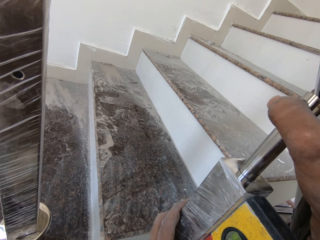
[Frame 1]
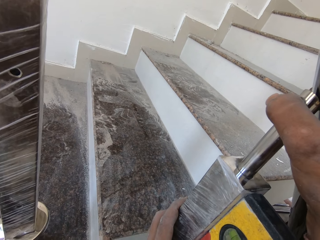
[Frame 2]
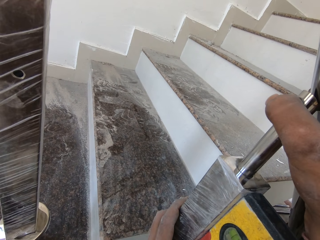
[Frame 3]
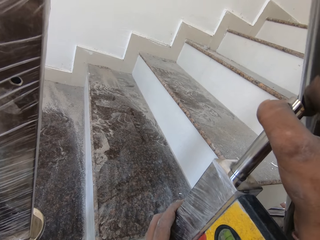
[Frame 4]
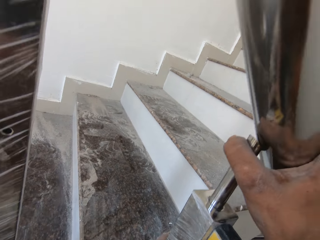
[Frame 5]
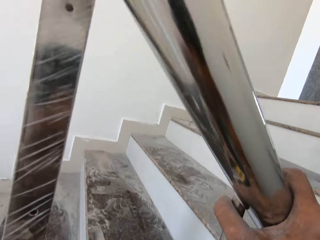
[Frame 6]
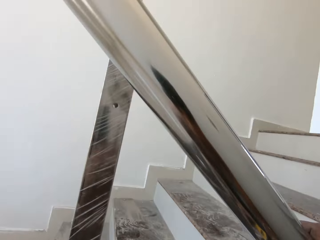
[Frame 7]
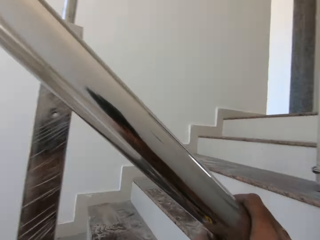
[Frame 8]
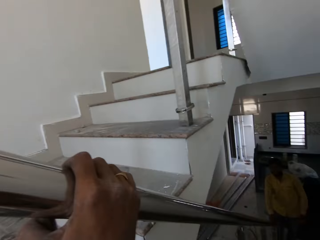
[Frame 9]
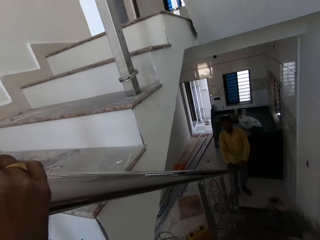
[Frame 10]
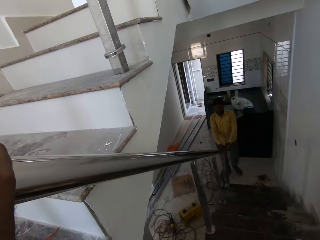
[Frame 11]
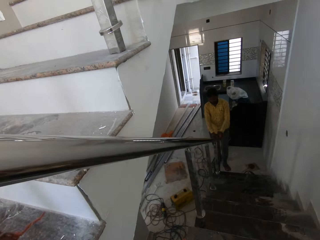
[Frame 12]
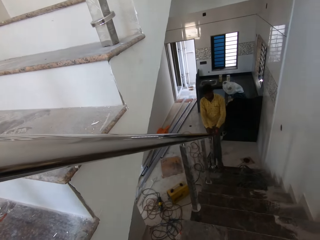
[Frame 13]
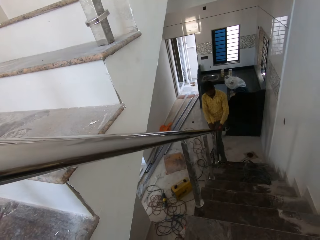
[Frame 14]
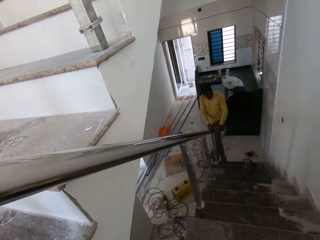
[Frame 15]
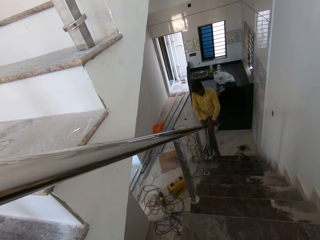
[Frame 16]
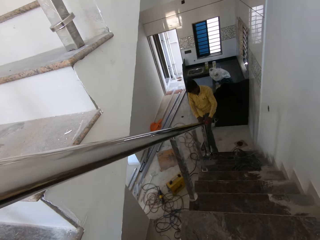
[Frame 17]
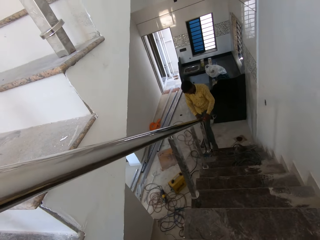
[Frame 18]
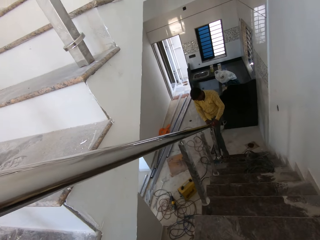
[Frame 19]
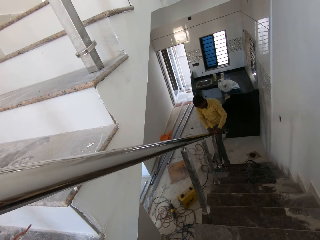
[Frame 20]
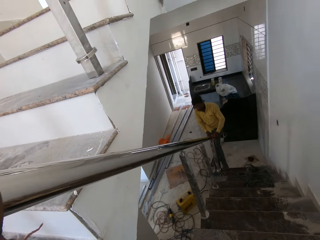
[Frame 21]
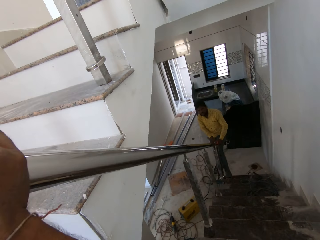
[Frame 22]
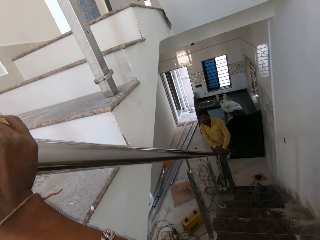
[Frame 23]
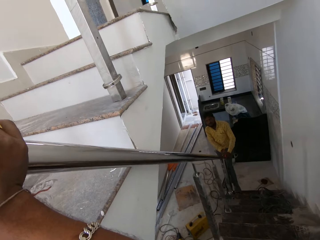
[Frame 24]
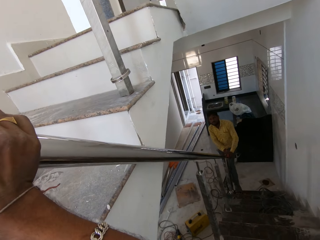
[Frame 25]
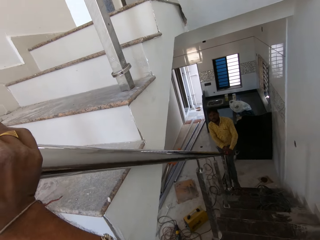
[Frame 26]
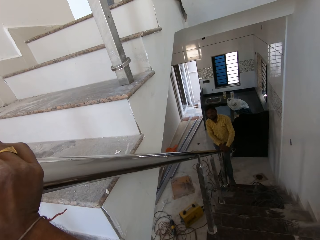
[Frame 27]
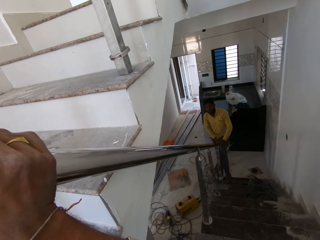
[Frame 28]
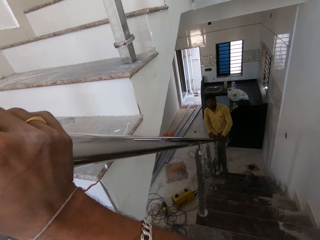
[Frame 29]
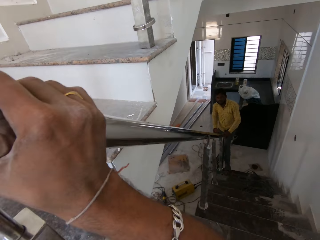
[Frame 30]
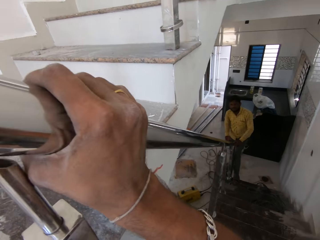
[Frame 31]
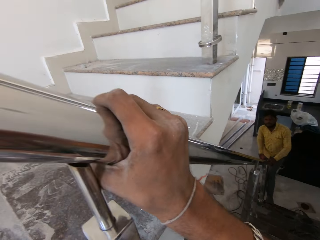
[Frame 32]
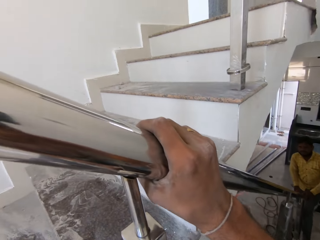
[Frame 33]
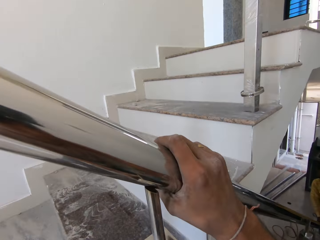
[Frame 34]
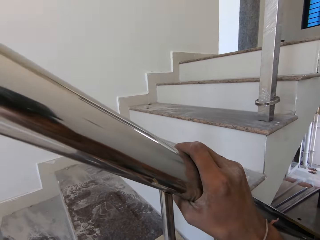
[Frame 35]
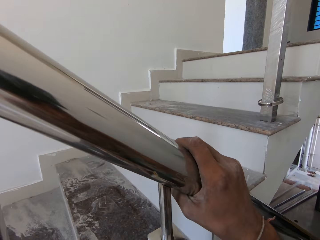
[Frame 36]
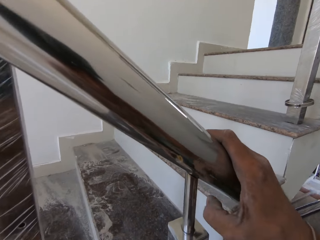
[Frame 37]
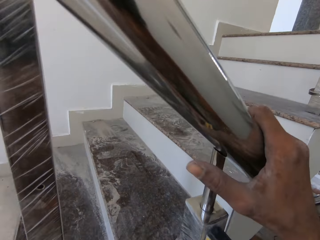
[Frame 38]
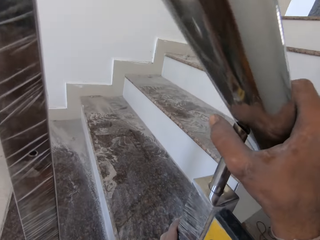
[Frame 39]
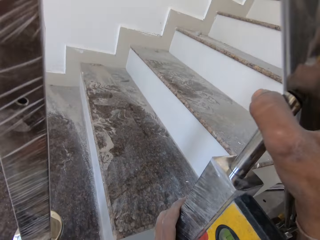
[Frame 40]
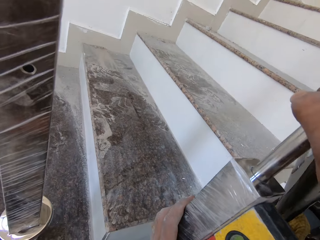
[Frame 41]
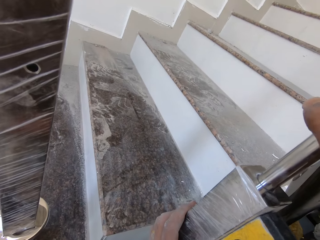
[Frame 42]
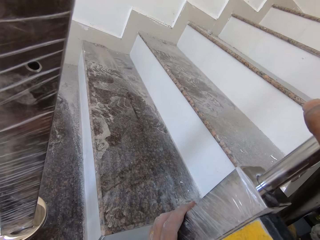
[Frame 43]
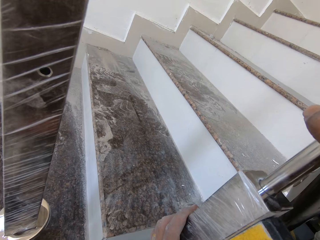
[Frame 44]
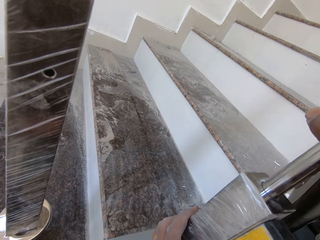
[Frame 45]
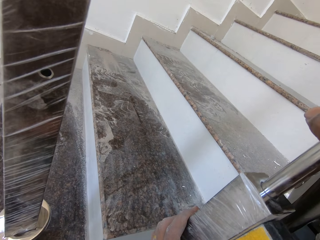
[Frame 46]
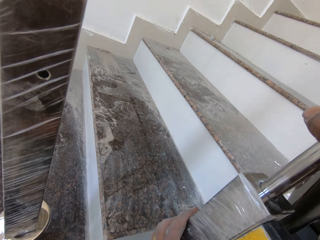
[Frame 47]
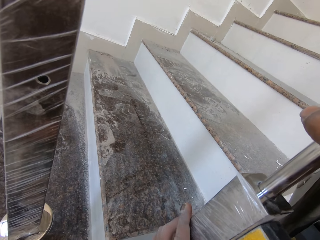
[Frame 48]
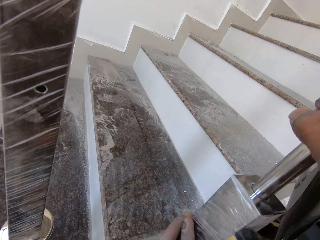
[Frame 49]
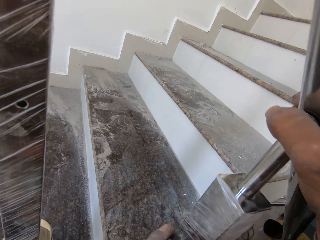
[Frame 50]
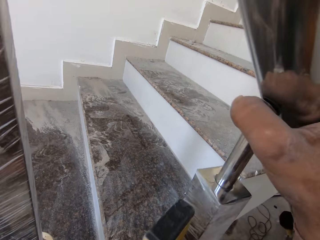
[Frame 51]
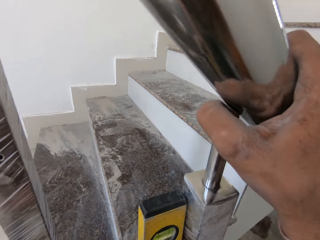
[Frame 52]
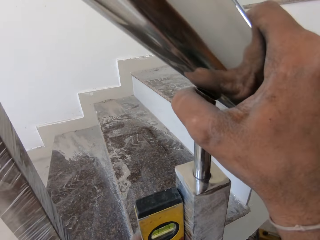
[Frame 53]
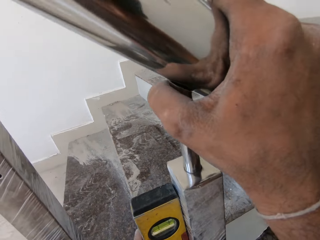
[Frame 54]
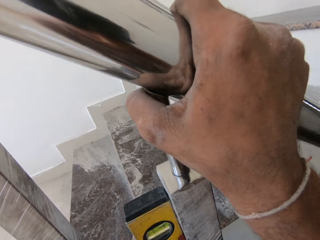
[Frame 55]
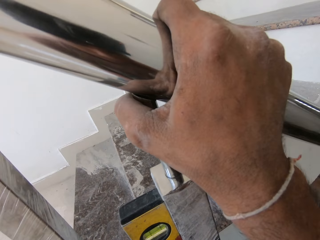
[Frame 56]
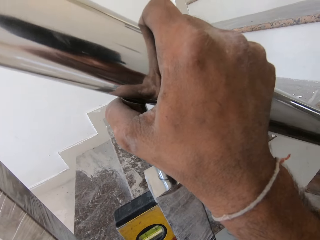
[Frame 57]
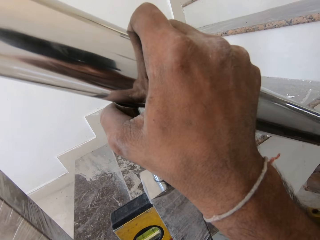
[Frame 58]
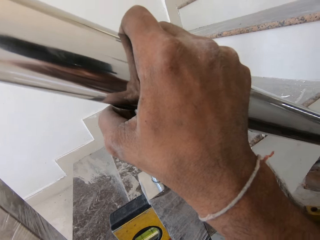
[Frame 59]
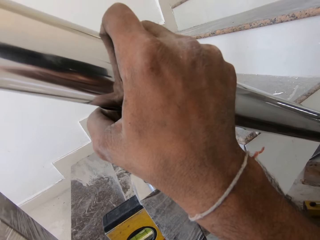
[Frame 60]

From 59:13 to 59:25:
The camera wearer looks around. The man adjusts the stairs rail on the steel spindle with both hands. The camera wearer talks to the man. He adjusts the stairs rail on the steel spindle with his right hand. He holds the stairs rail on the steel spindle with his right hand. He uses a spirit level on the rail support.

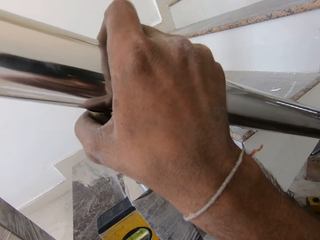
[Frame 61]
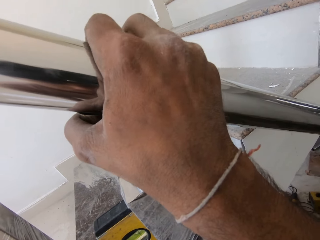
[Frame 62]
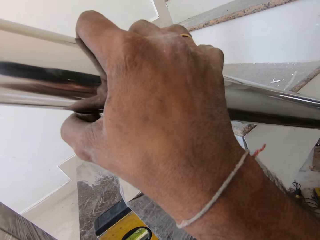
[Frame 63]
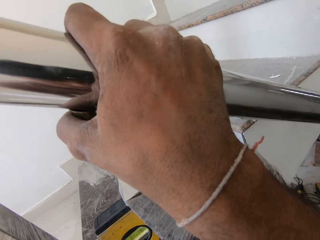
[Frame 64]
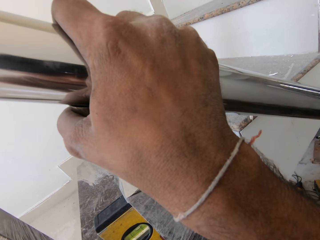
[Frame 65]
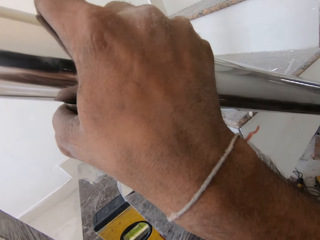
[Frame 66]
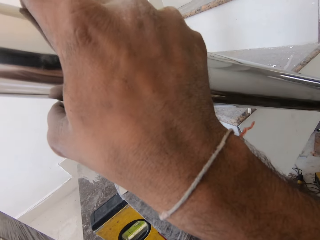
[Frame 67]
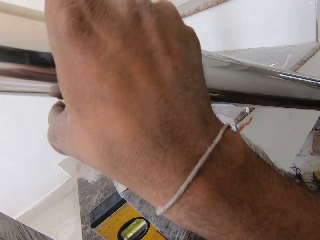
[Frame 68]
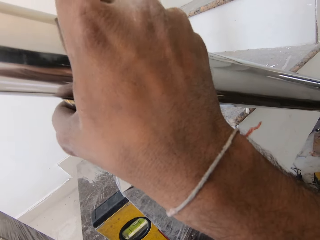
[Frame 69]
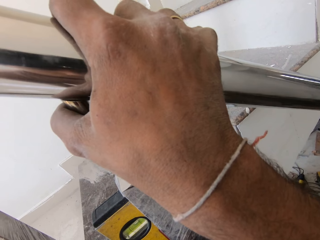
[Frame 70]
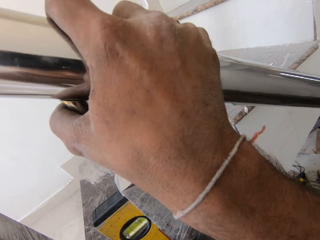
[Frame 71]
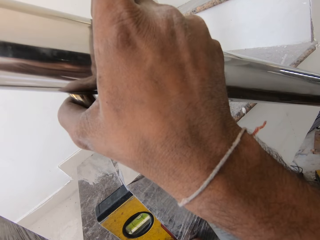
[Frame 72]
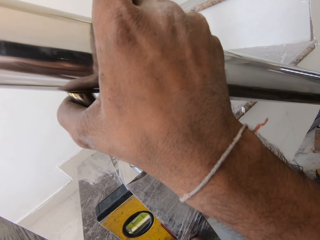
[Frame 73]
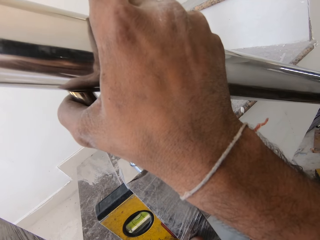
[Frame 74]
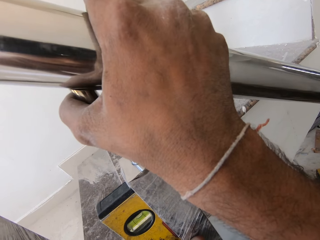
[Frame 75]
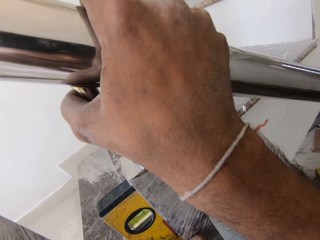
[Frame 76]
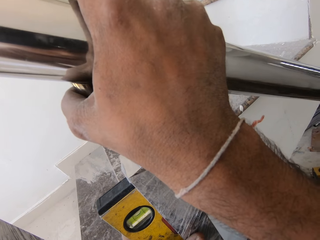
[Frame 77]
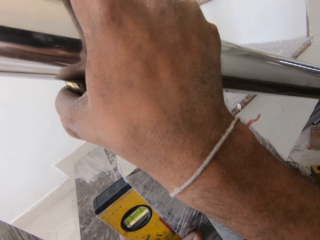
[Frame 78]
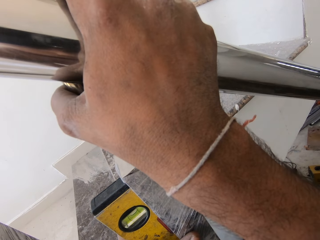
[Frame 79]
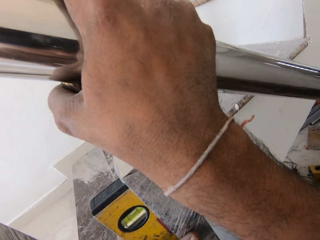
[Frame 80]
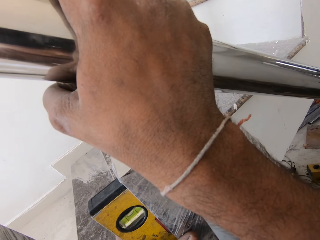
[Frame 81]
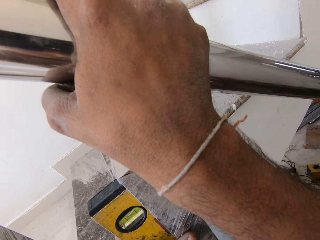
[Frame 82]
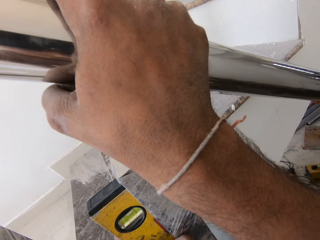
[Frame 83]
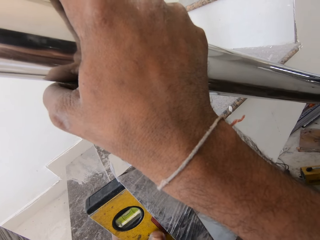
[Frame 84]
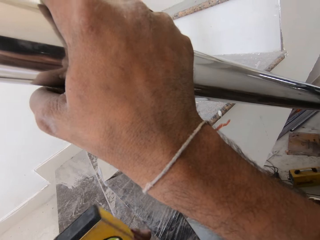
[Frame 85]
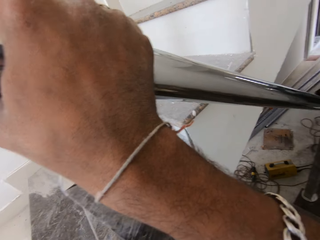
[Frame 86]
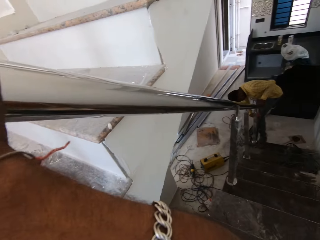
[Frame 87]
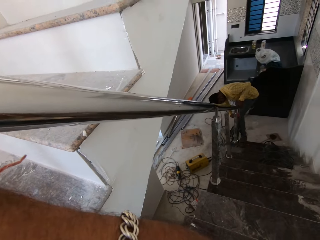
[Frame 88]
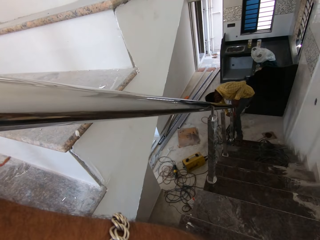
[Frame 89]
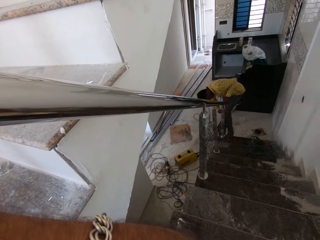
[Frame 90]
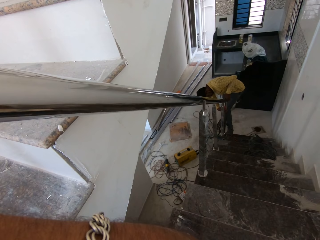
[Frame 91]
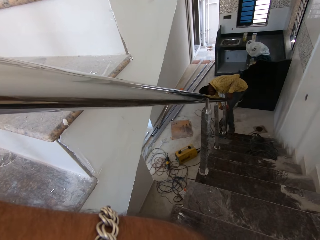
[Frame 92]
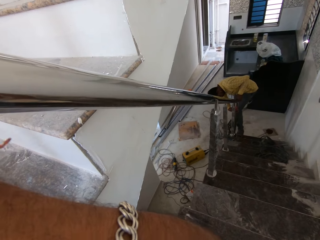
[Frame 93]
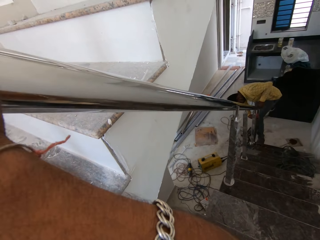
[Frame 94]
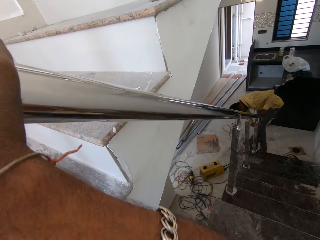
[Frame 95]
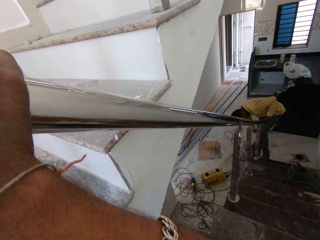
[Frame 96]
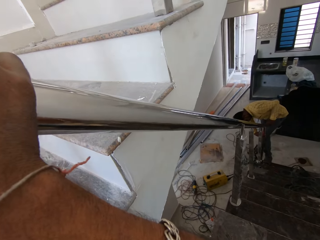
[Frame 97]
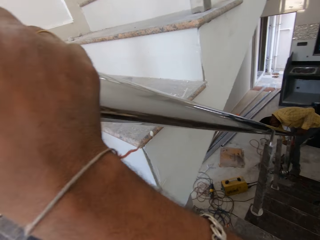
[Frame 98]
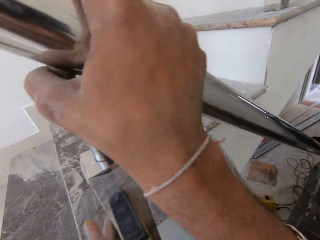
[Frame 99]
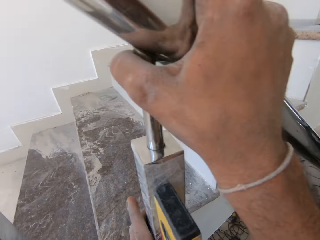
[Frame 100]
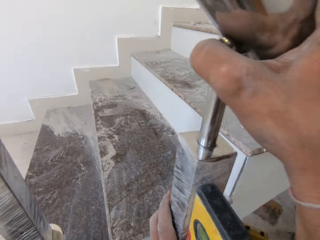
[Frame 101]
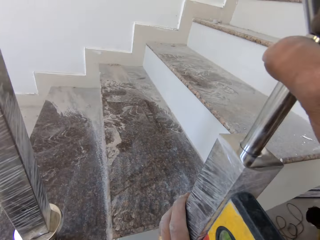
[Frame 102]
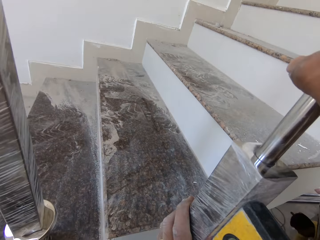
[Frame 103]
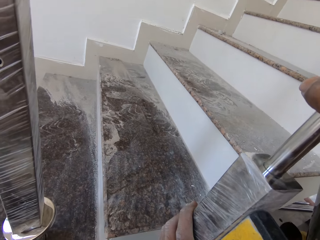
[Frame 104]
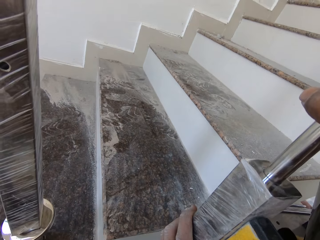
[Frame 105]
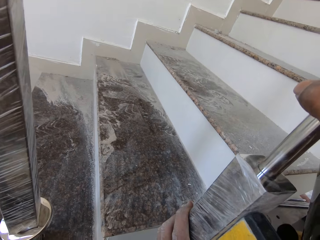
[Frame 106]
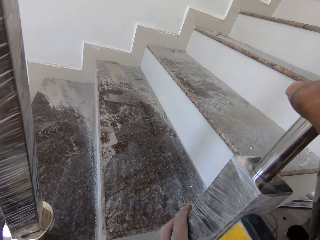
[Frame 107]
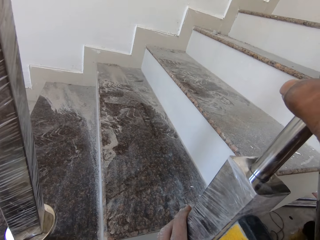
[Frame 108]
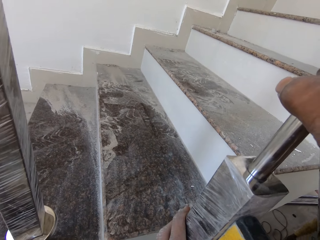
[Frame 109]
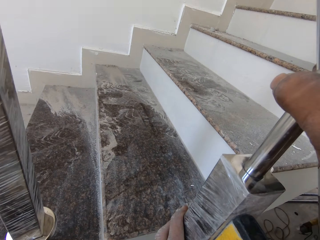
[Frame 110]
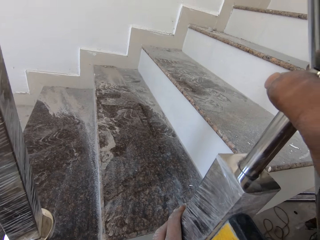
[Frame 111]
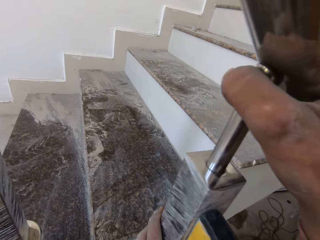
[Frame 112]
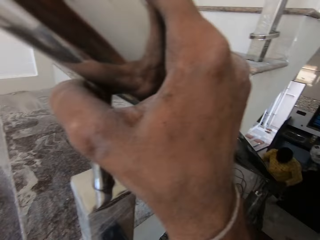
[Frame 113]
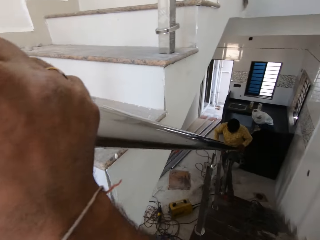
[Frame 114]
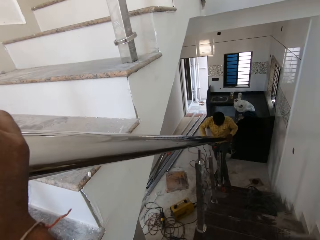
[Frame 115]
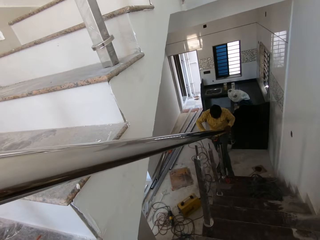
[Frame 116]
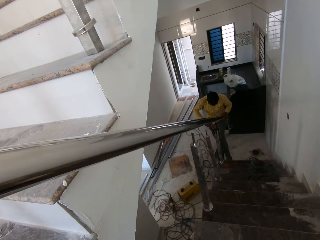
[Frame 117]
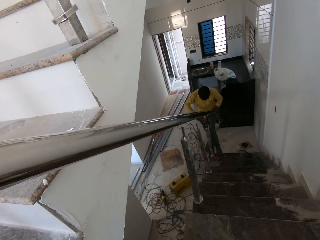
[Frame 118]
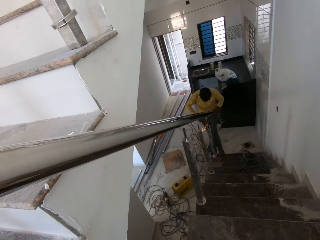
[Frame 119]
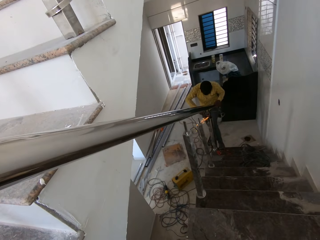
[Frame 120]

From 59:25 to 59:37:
The camera wearer holds the stairs rail. The man adjusts the stairs rail on the steel spindle with both hands. The camera wearer looks around and uses a spirit level on the rail support. The man picks up an angle grinder from the floor with his right hand and holds the stairs rail with his left hand. The camera wearer looks around. The man files the steel spindle with the angle grinder in his right hand.
